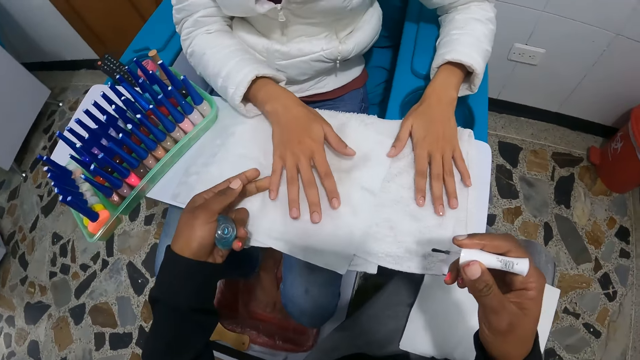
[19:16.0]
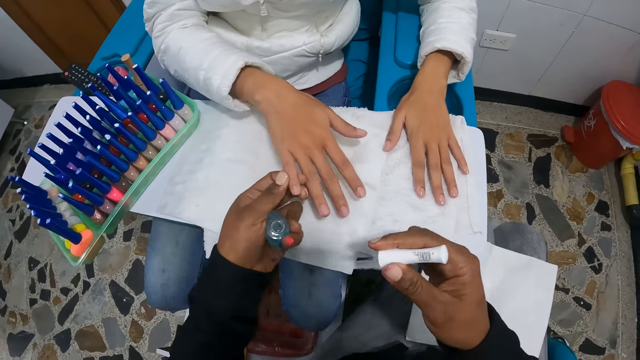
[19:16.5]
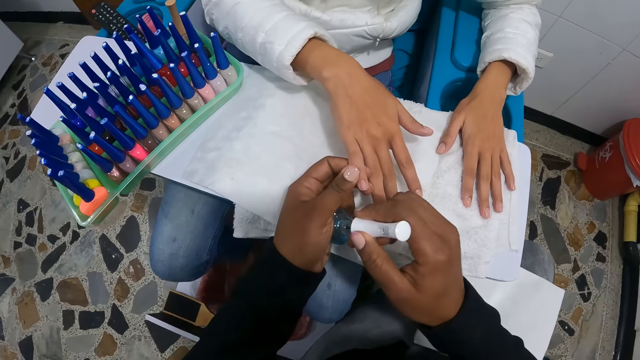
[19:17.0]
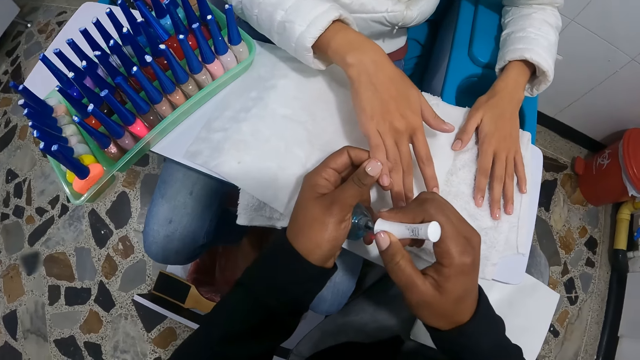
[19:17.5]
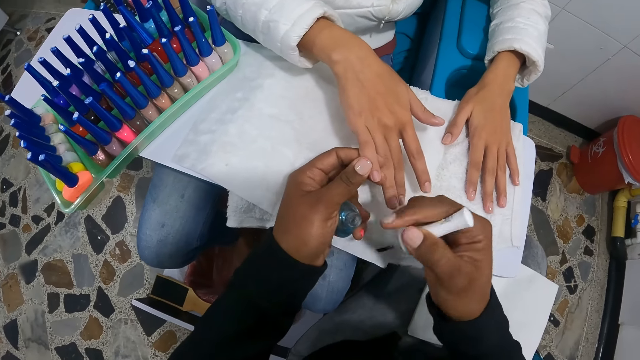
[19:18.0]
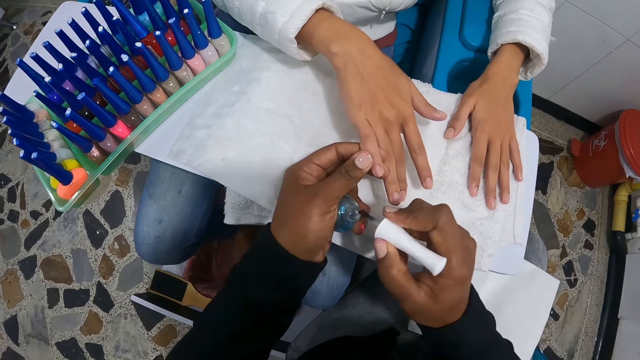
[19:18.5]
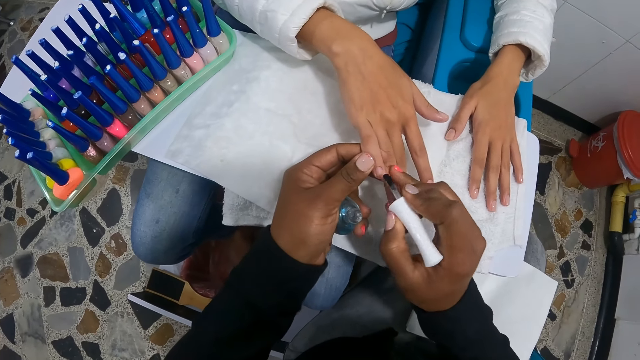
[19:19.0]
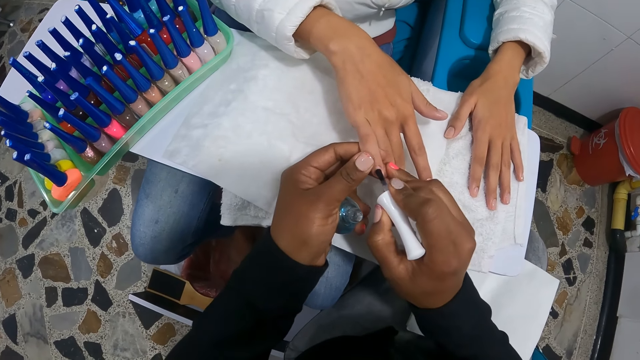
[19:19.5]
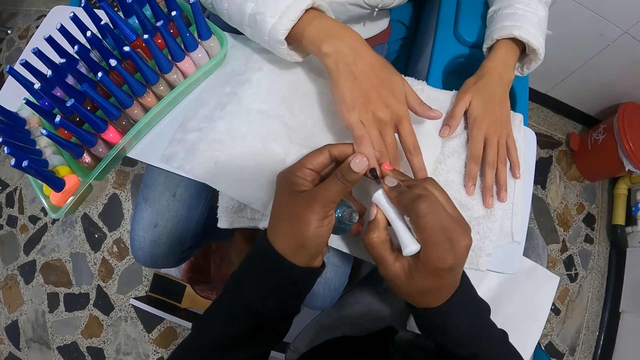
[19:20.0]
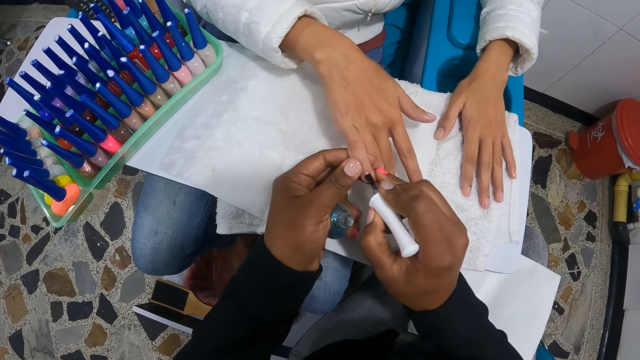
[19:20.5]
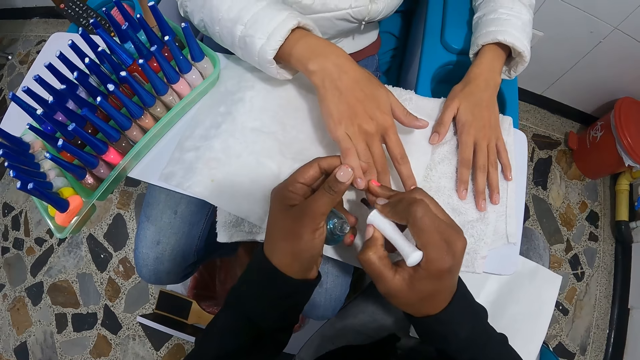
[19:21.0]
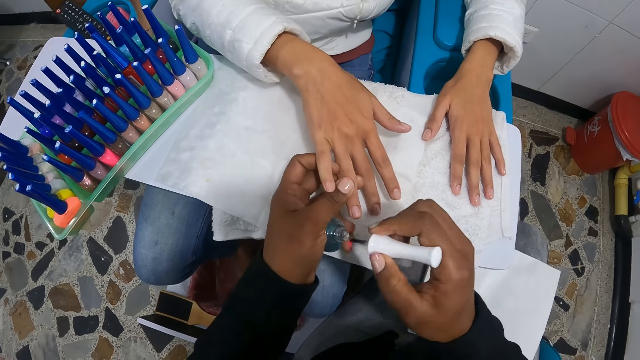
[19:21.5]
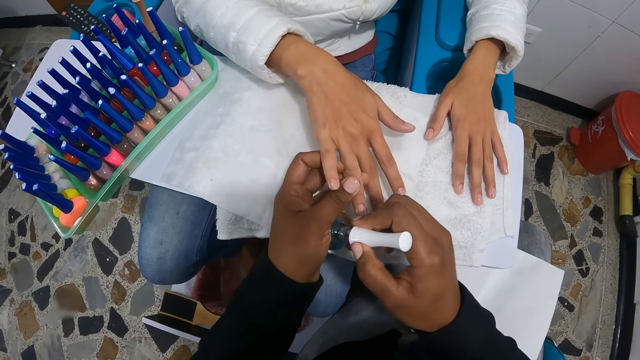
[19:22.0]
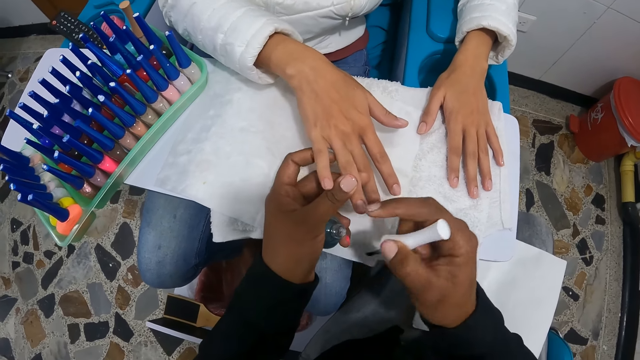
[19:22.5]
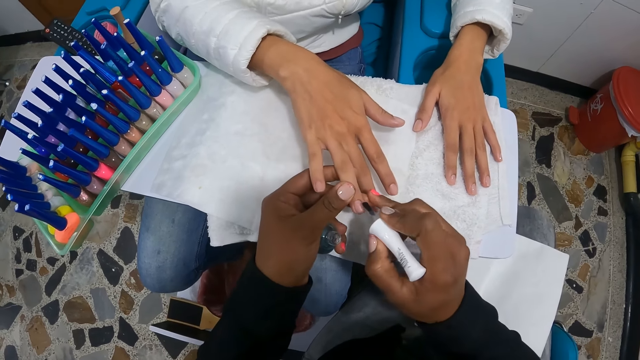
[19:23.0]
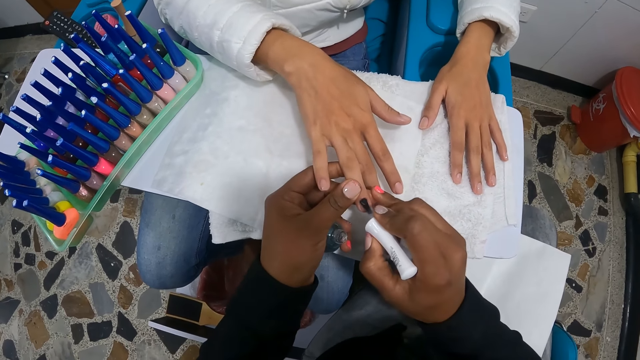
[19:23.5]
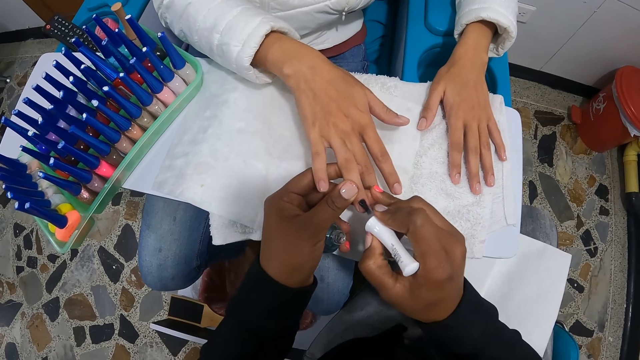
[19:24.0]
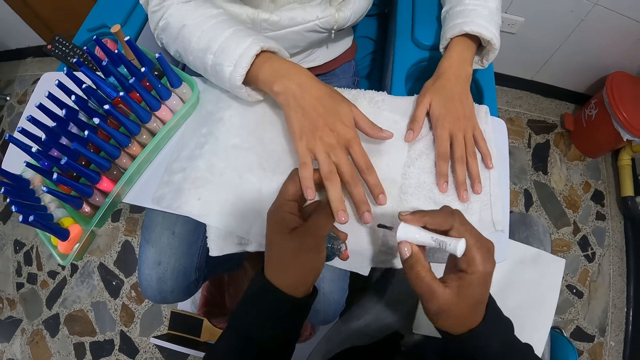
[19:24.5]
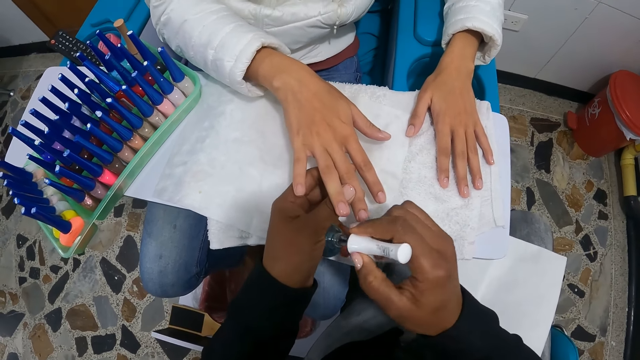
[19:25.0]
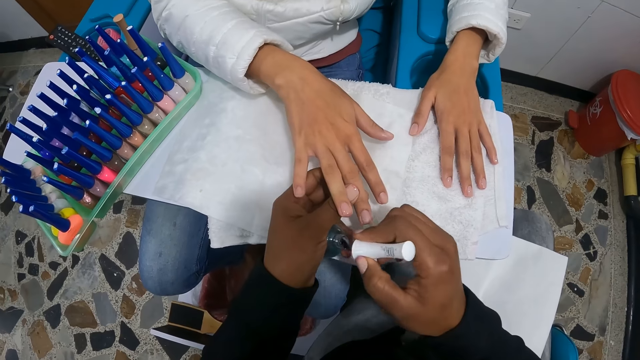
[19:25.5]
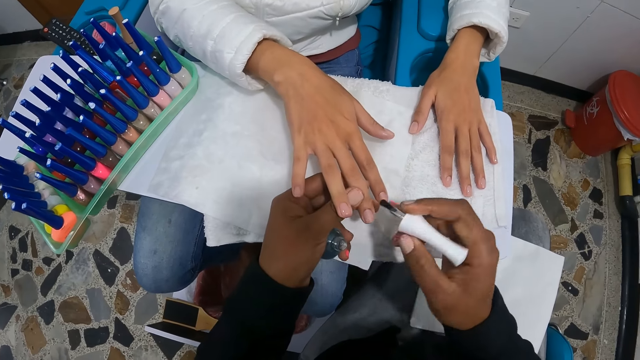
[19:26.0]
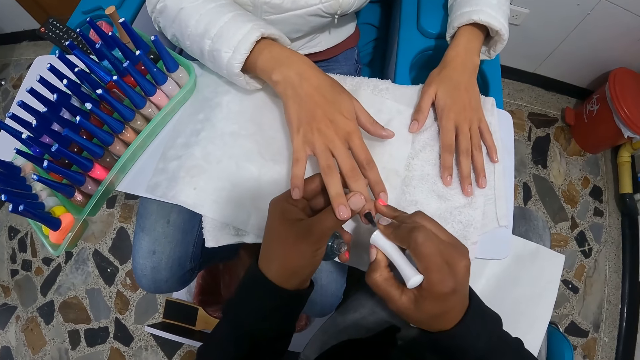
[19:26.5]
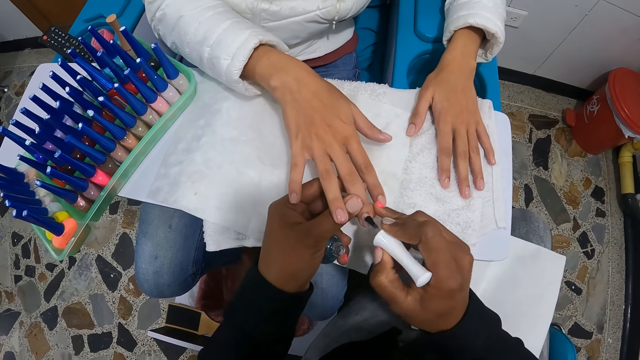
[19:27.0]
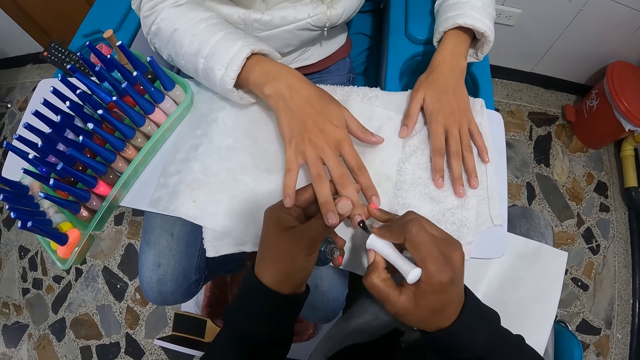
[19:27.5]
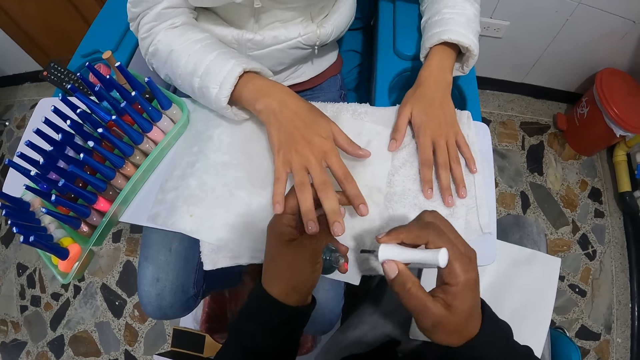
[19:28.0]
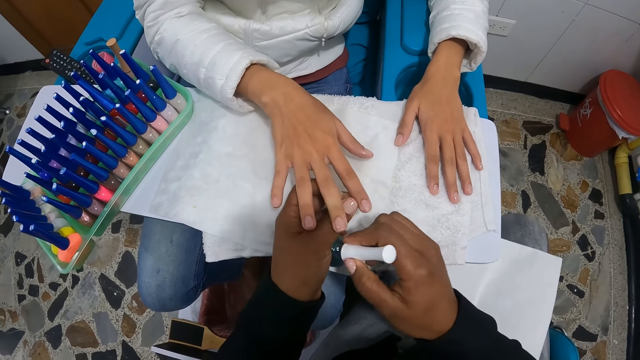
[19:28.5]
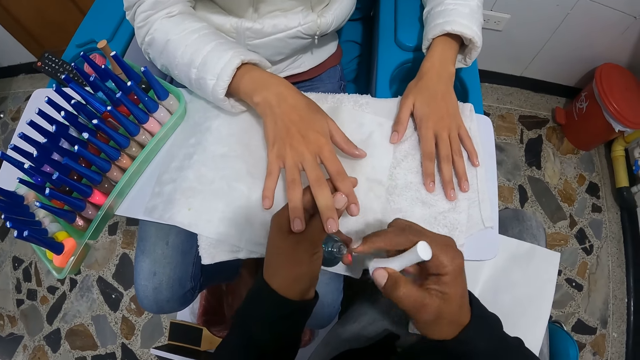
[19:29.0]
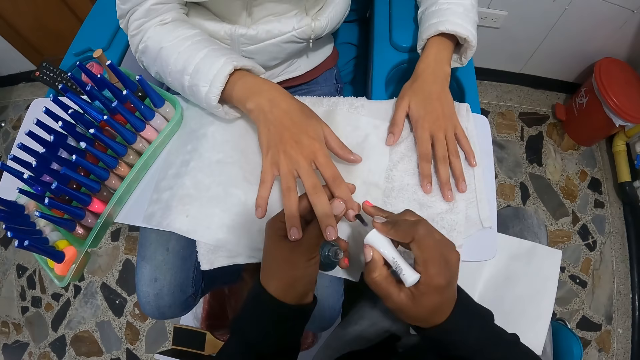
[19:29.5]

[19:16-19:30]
The camera wearer dips the brush into the nail polish container with her right hand. She paints the woman's nails with the nail polish in her right hand. She dips the brush into the nail polish container with her right hand. She paints the woman's nails with the nail polish in her right hand. She dips the brush into the nail polish container with her right hand. She paints the woman's nails with the nail polish in her right hand. She dips the brush into the nail polish container with her right hand.

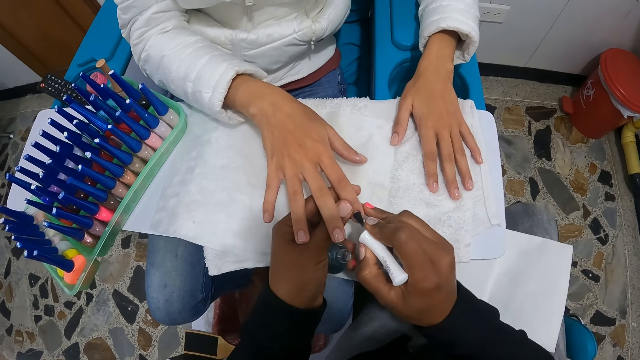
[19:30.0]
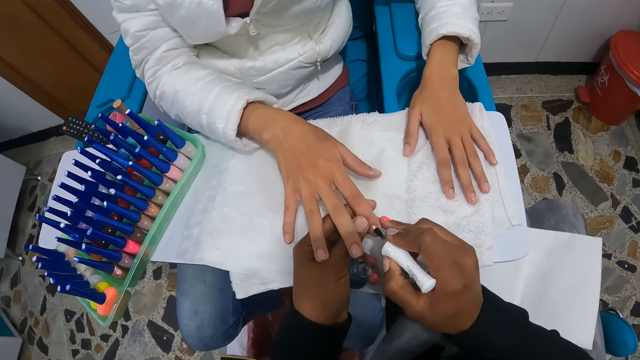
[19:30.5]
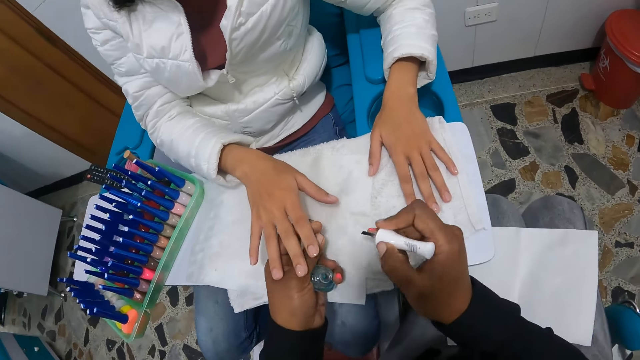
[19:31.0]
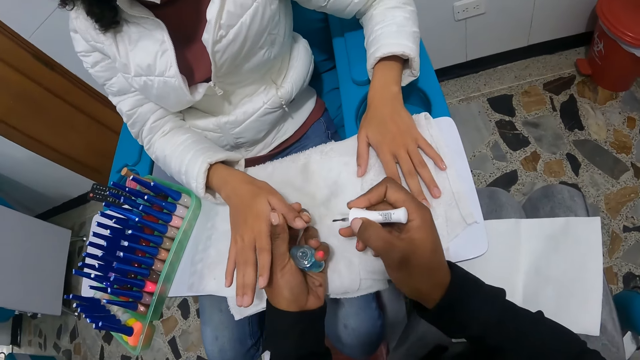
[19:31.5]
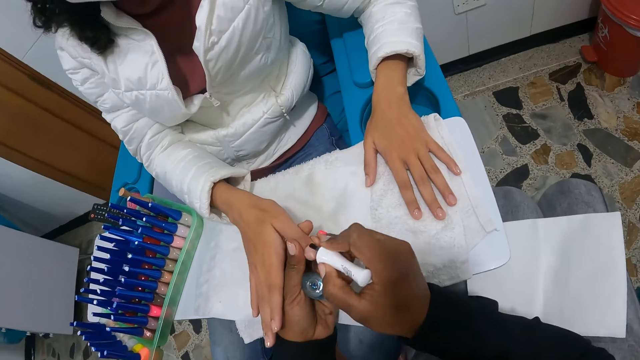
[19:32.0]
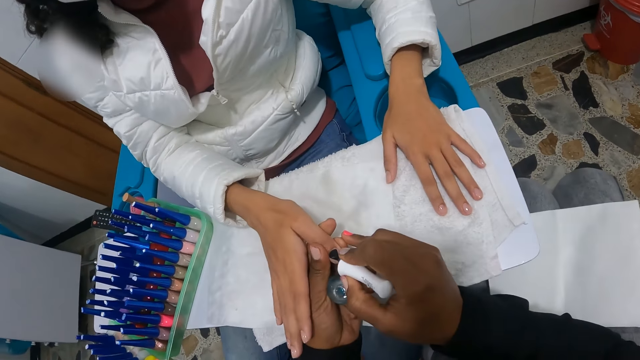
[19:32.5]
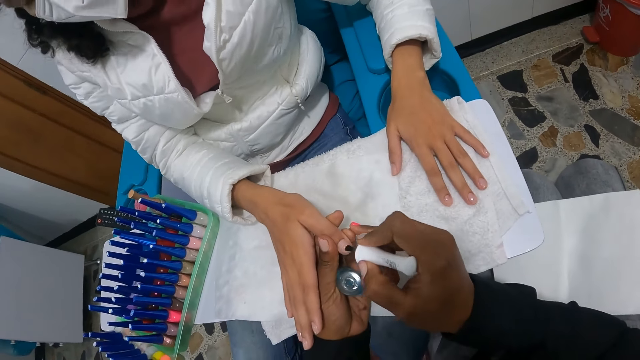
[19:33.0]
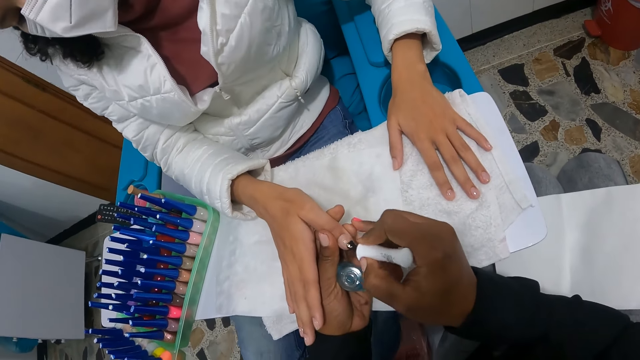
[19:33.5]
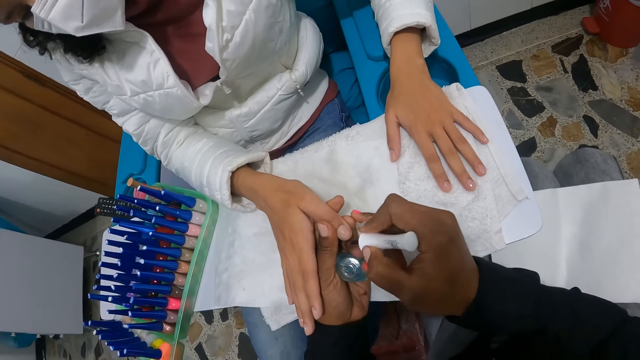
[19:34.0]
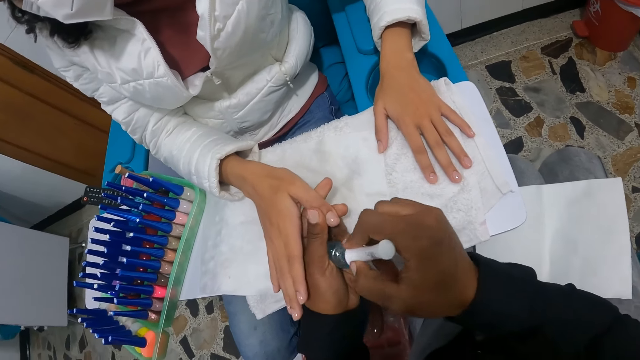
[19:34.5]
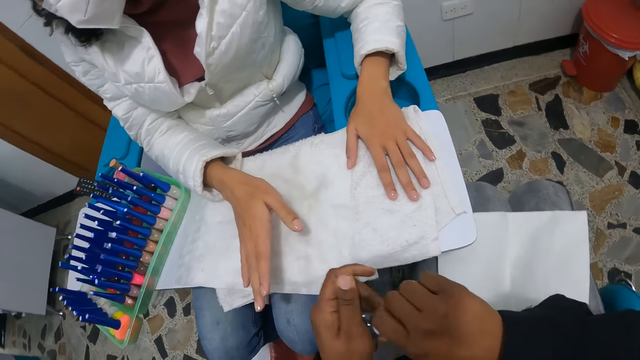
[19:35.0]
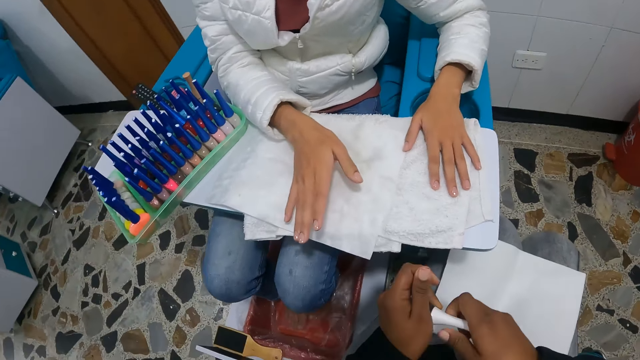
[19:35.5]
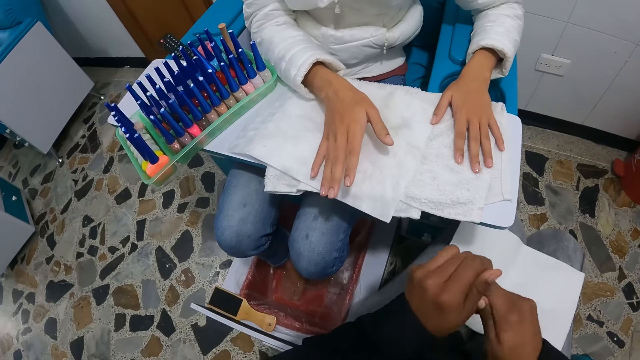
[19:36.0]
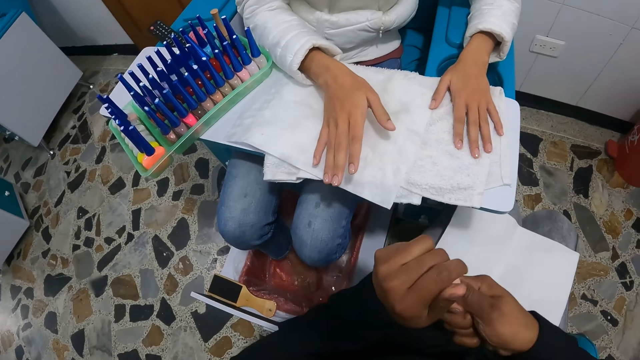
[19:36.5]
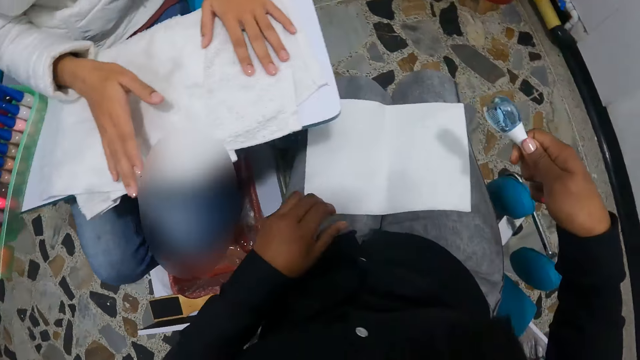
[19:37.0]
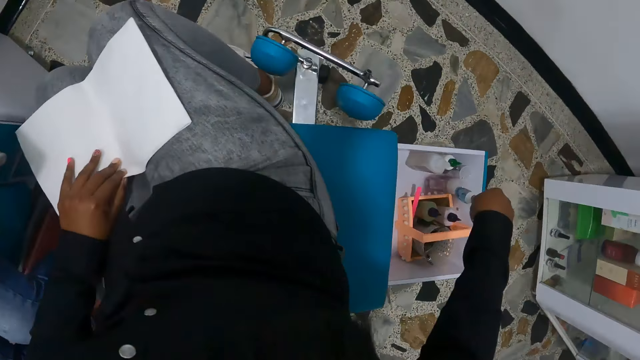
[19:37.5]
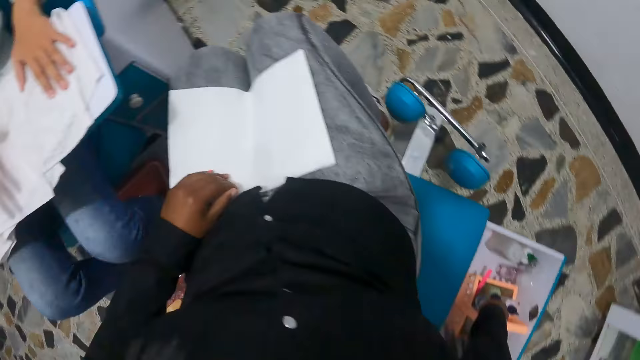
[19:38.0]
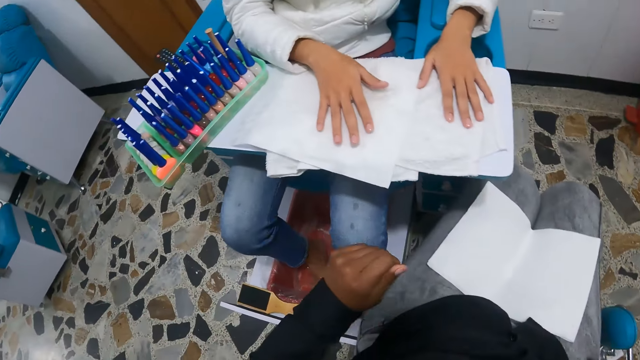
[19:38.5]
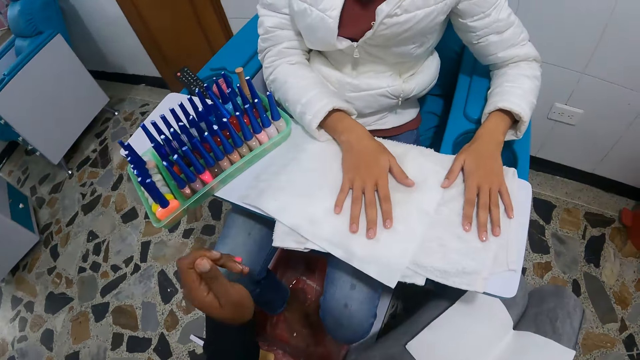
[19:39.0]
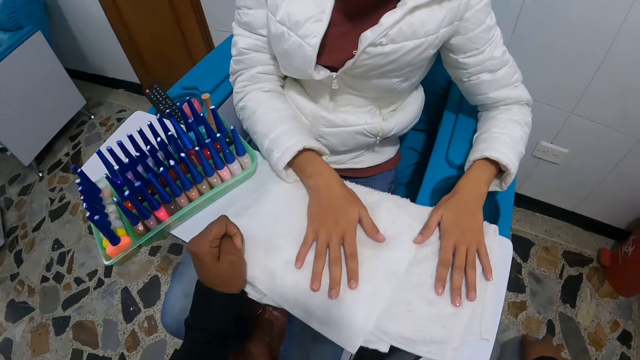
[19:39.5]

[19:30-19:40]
The camera wearer applies nail polish on the woman's nails. She closes the nail polish with both hands. She dips the brush in the nail polish bottle. She drops the nail polish in the box with her right hand.
